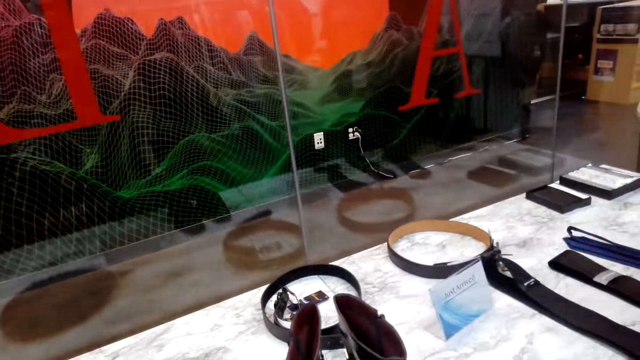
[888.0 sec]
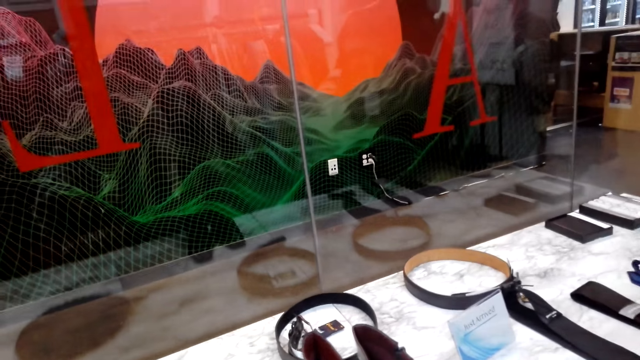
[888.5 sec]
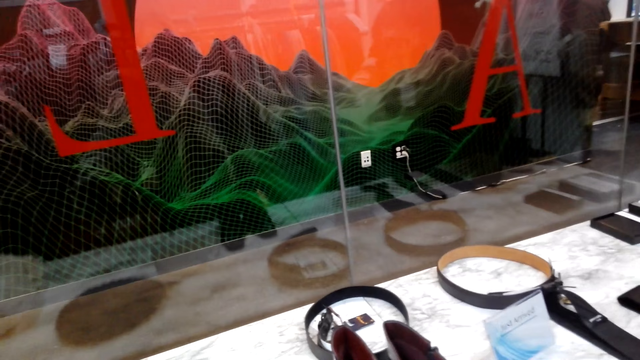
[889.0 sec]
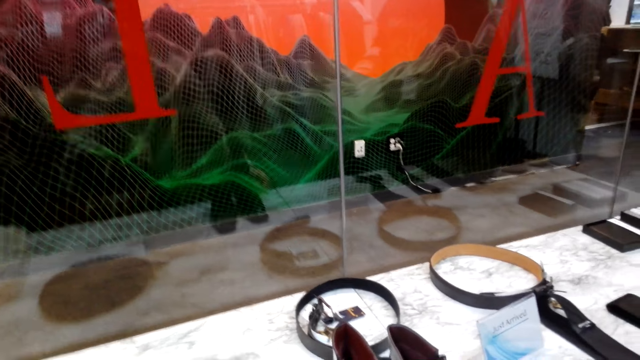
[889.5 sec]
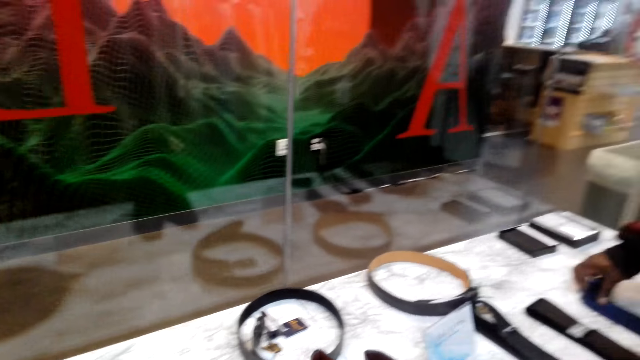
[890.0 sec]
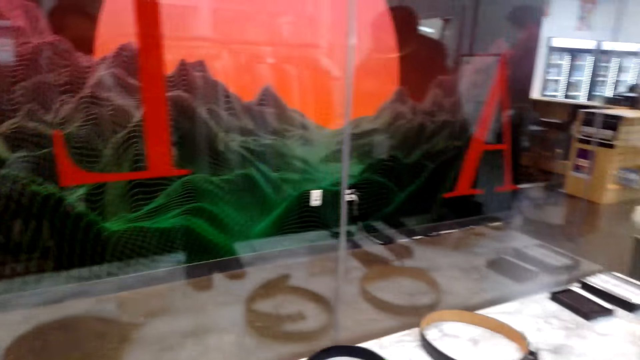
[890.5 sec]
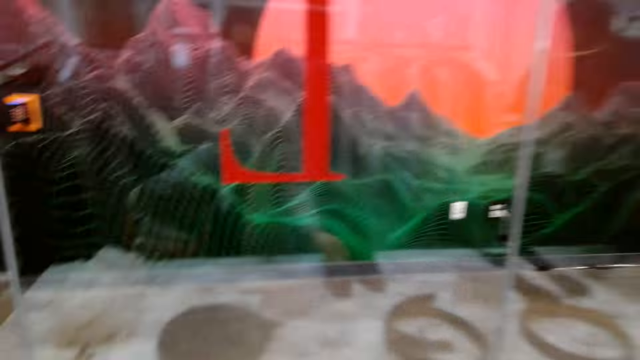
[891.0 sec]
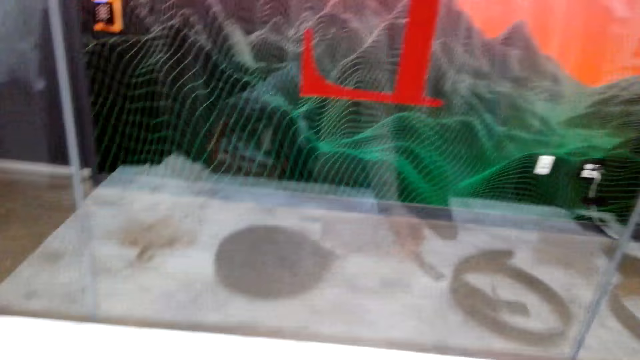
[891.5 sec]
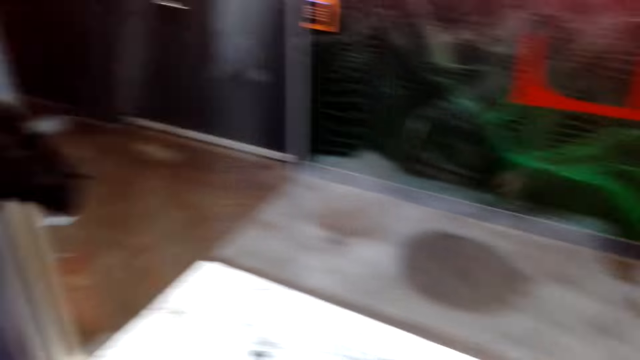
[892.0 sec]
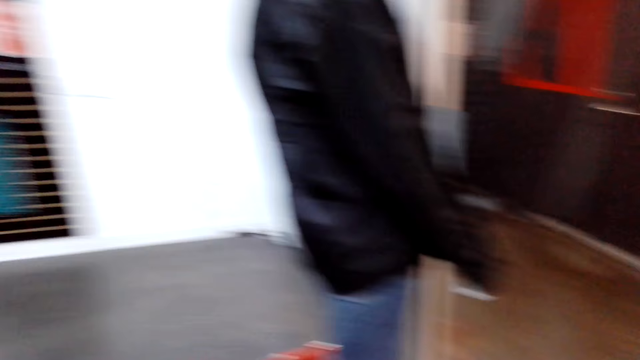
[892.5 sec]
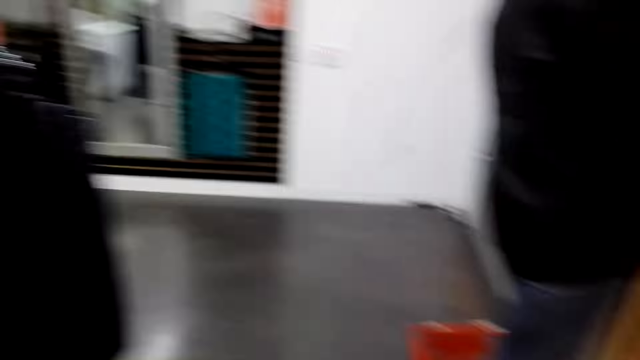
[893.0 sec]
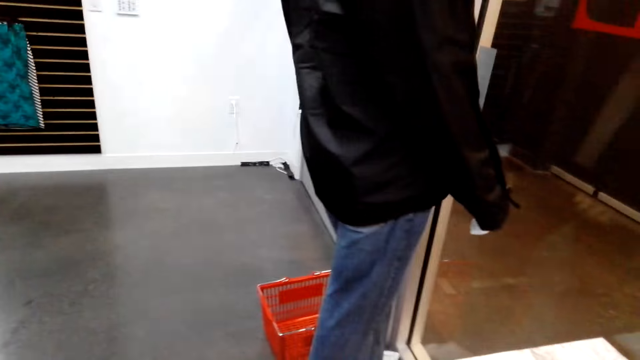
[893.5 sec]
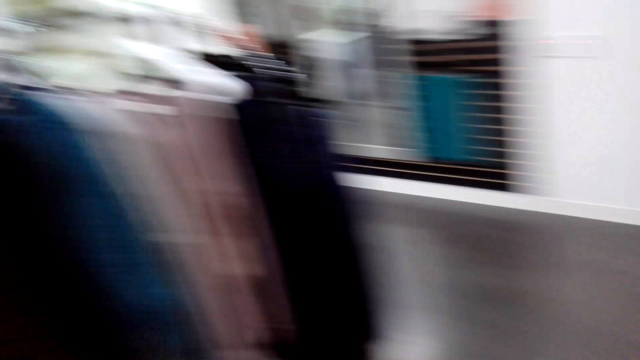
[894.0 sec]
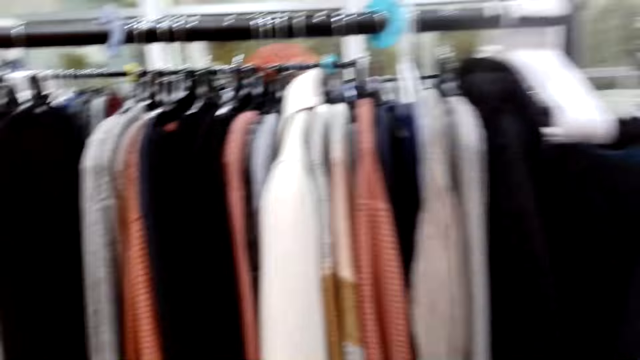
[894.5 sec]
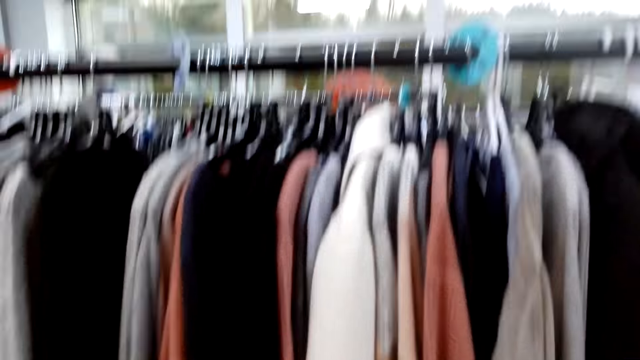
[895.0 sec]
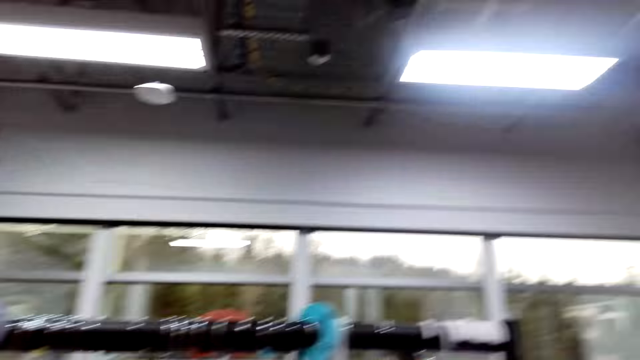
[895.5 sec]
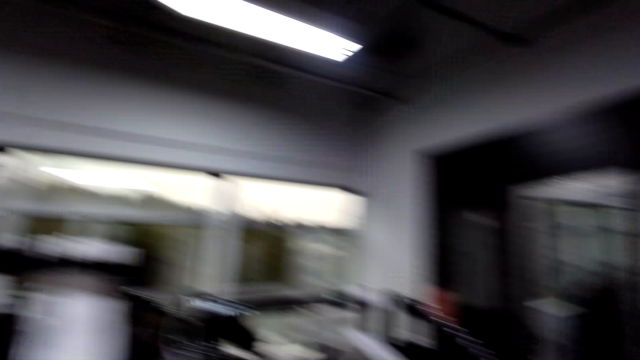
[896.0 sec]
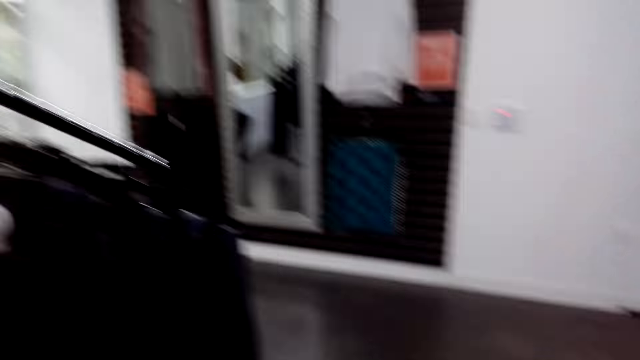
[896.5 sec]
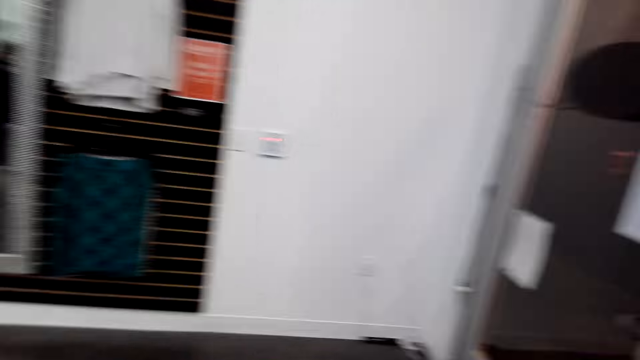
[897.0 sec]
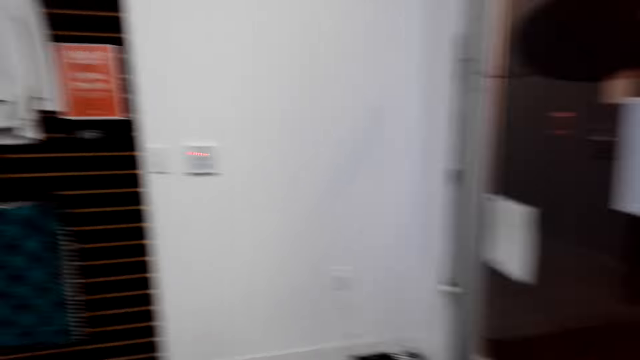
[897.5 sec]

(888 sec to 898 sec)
The camera wearer touches the boots and moves the tie on the table. They look around. The other person stares around. The camera wearer turns and walks to the other side. They look around.

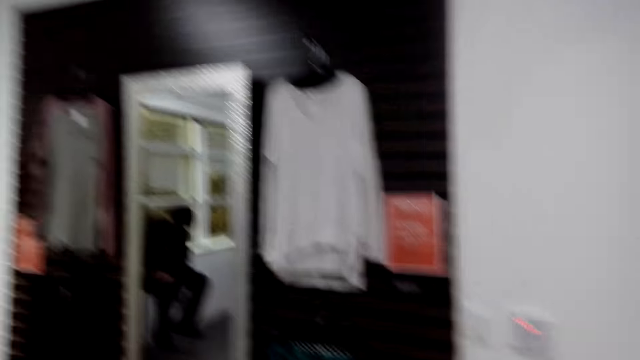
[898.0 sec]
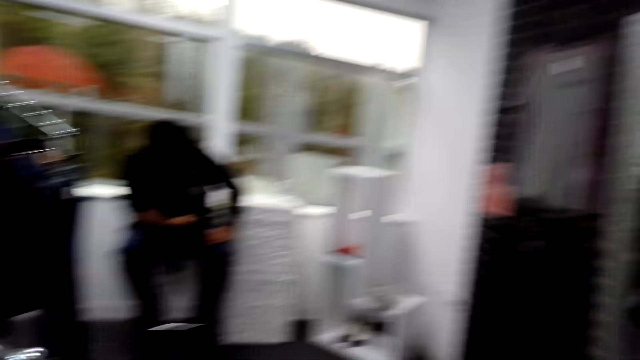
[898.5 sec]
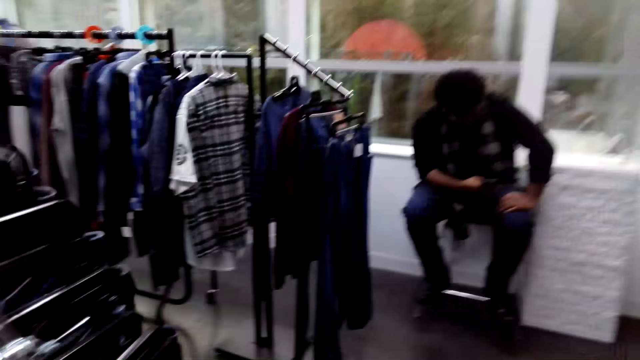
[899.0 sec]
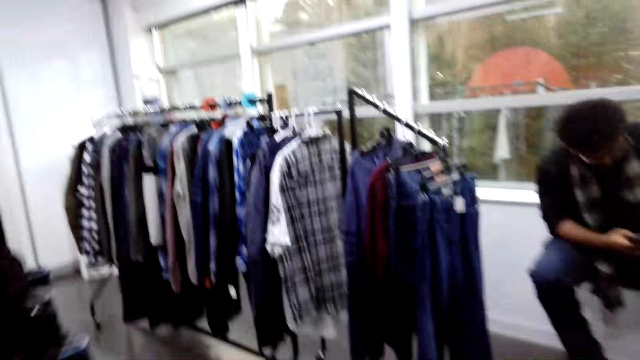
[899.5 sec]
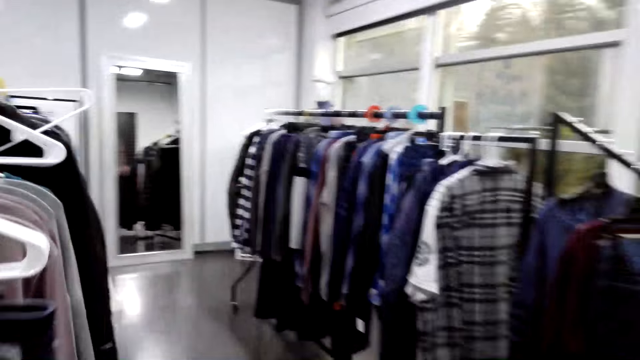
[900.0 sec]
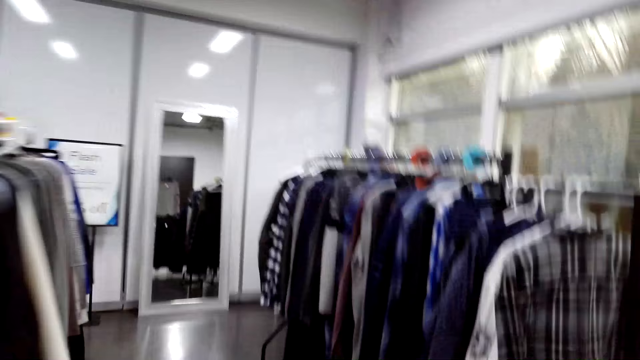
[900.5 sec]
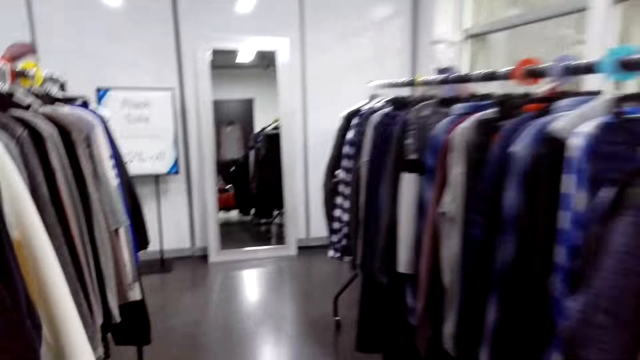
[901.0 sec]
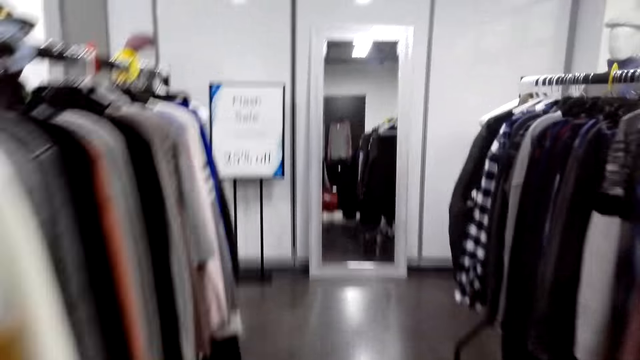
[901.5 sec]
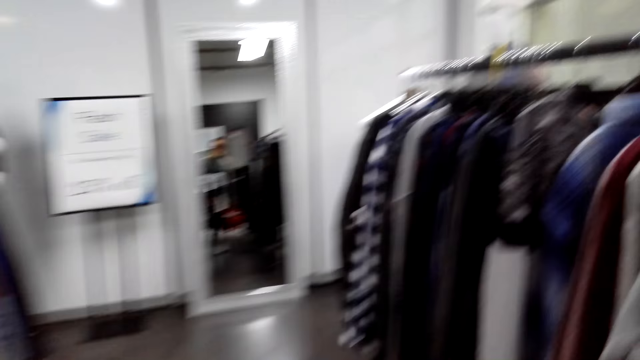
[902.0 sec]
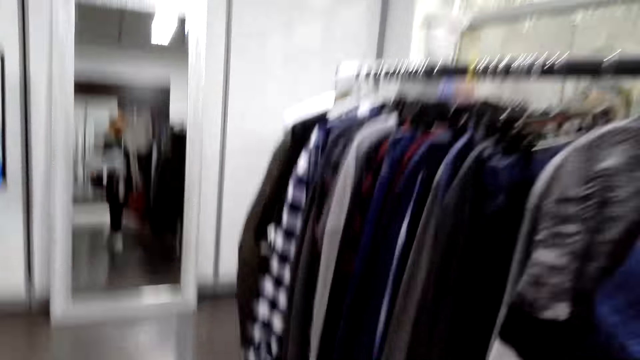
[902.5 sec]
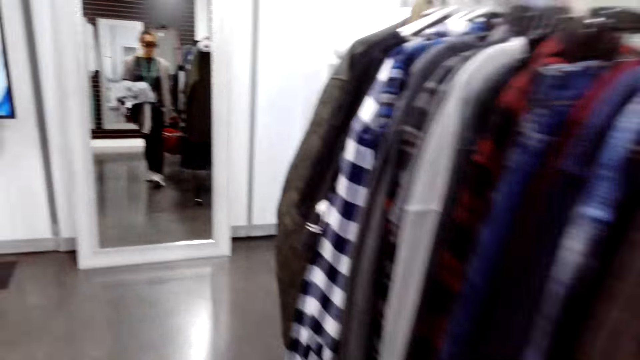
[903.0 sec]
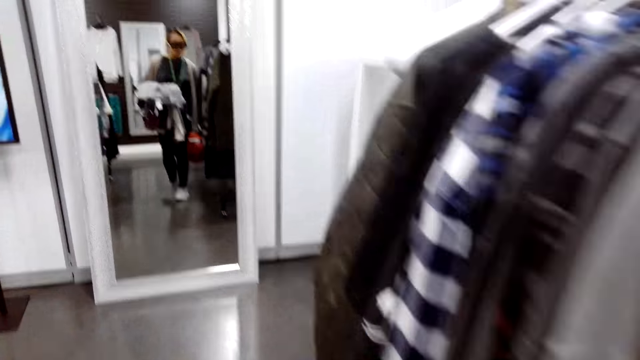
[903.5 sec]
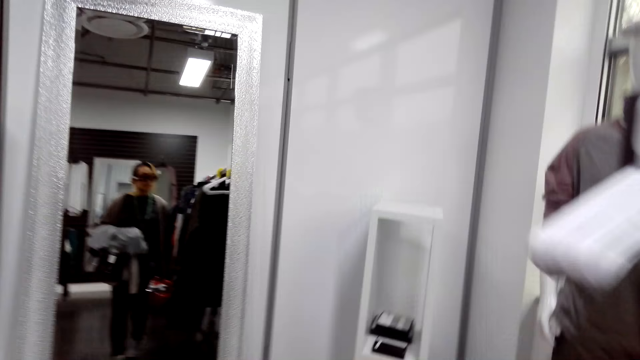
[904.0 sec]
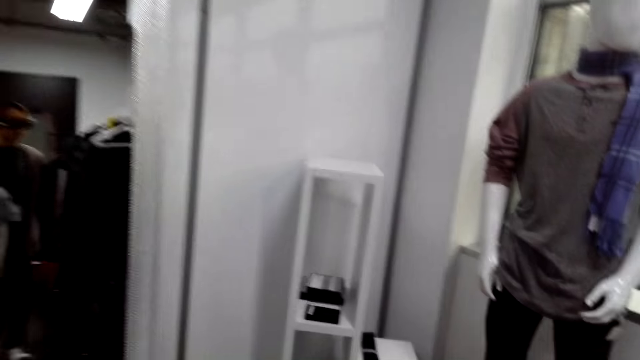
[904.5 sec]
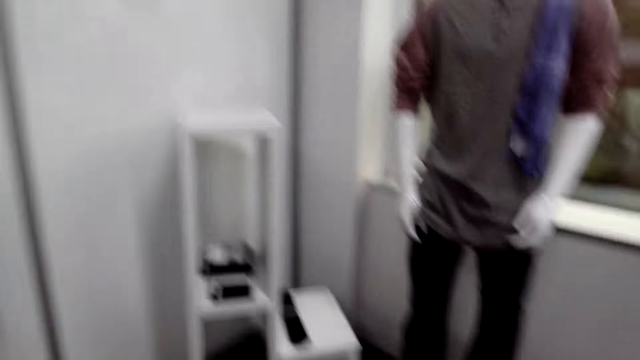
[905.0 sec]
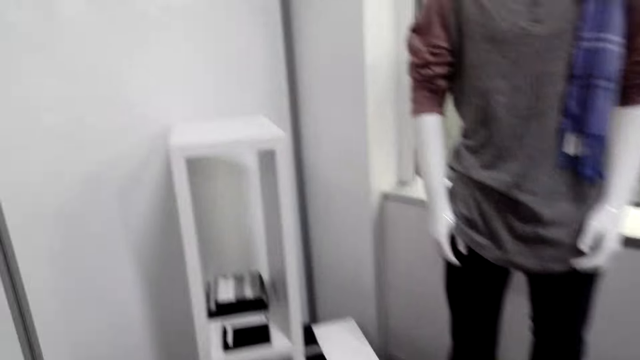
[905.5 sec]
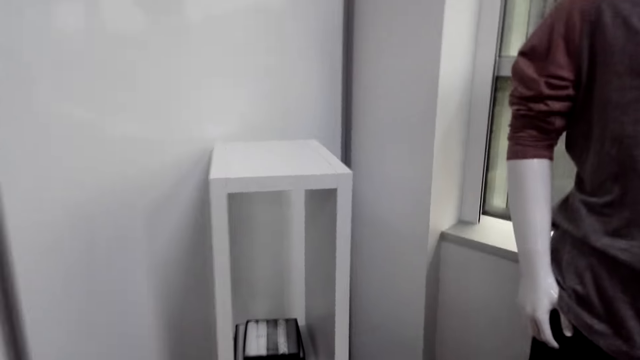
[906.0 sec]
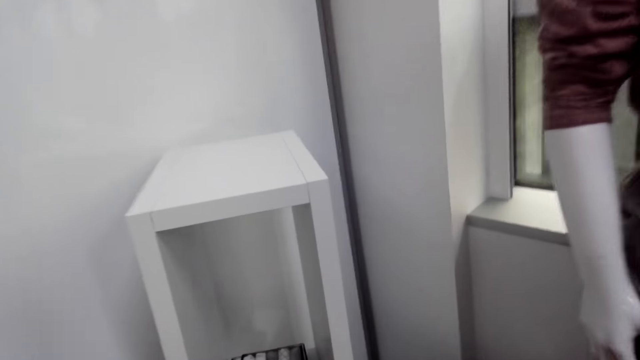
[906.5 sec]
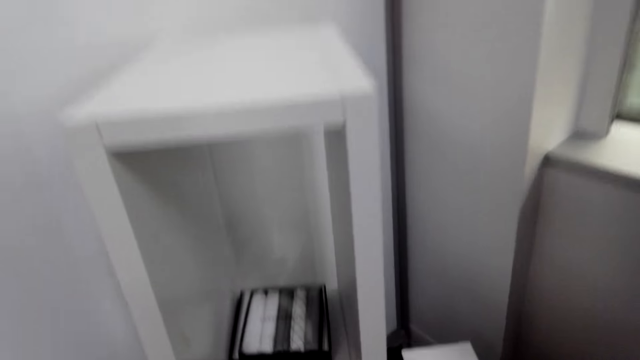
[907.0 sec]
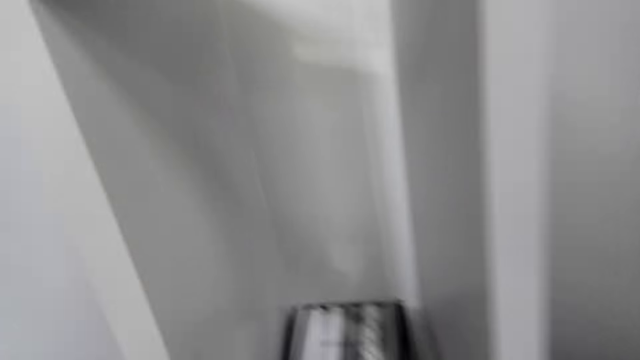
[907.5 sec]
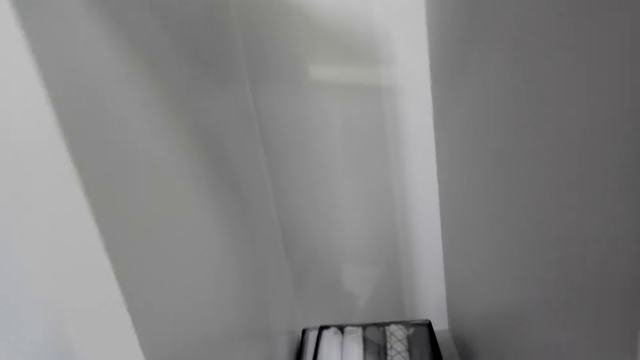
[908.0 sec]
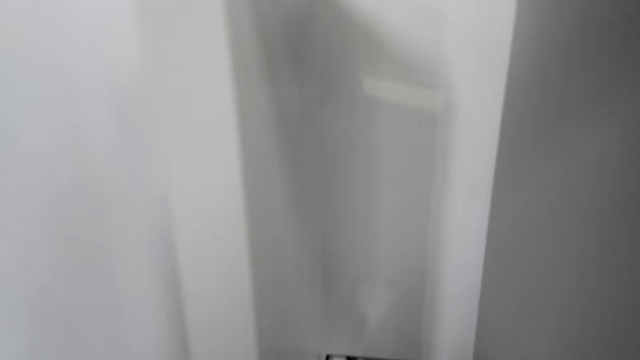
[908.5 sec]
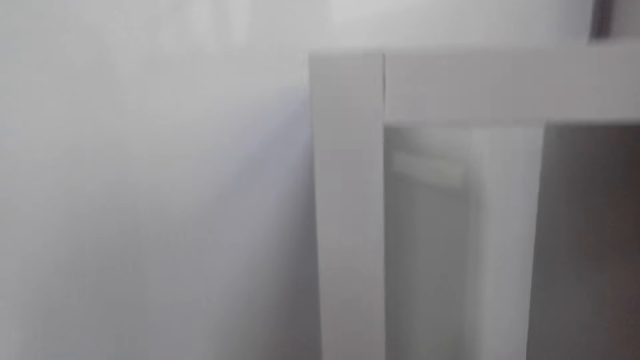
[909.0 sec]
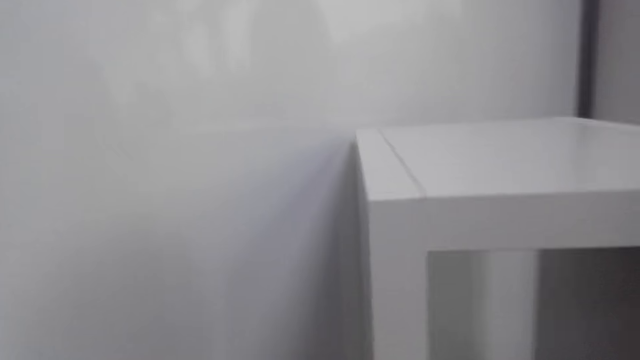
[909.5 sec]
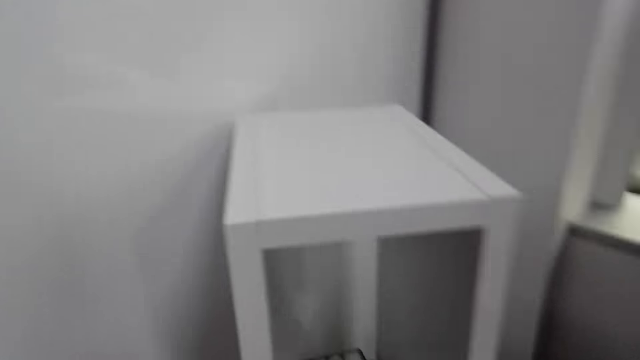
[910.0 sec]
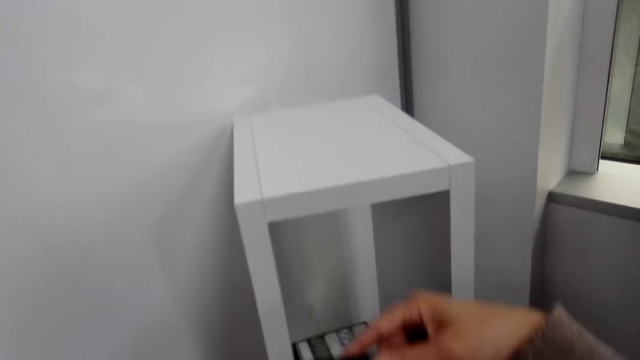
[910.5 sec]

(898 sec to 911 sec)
Another person holds a phone with the right hand. The camera wearer looks around. Another person walks towards the mirror. The camera wearer looks at herself in the mirror. She moves around and walks near the tie shelf.
